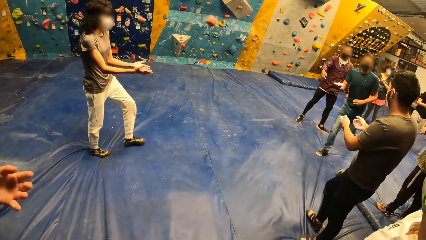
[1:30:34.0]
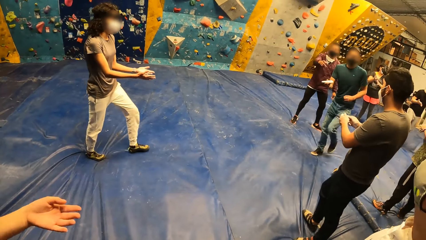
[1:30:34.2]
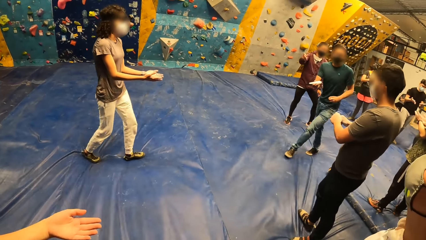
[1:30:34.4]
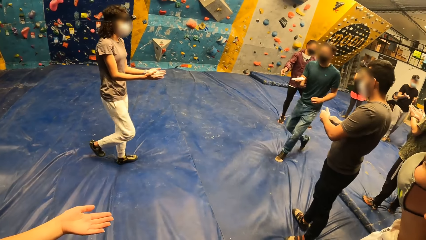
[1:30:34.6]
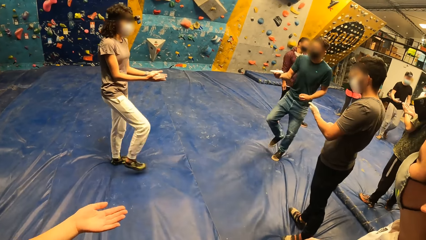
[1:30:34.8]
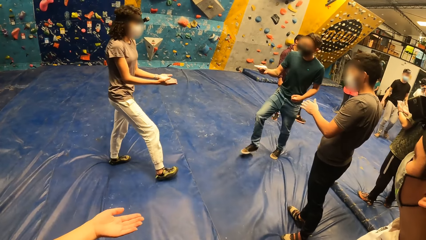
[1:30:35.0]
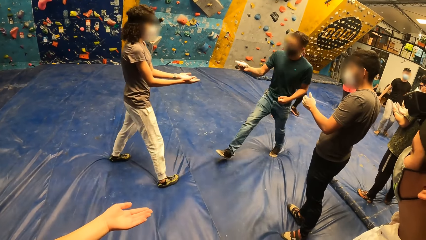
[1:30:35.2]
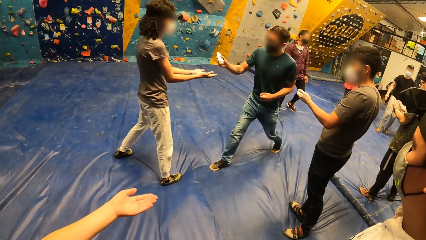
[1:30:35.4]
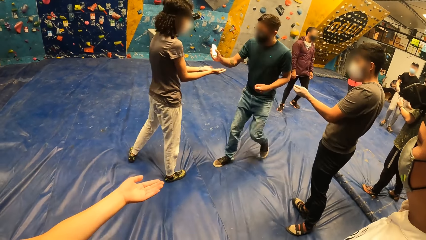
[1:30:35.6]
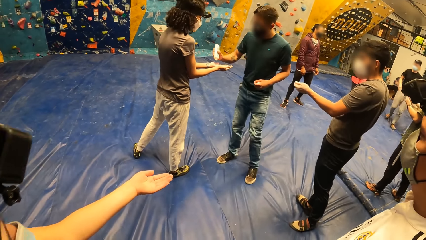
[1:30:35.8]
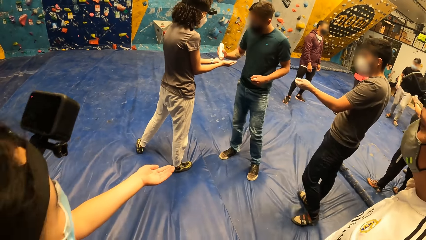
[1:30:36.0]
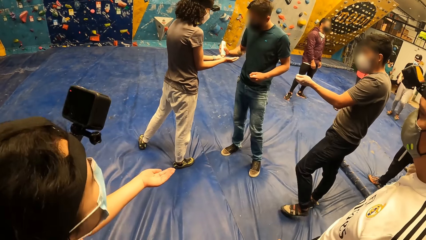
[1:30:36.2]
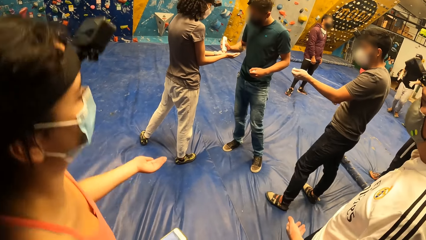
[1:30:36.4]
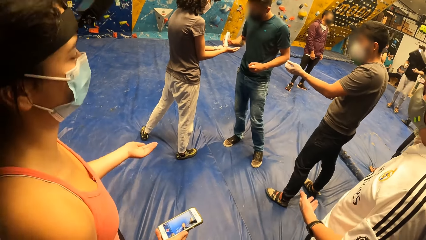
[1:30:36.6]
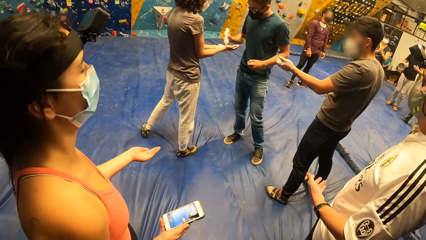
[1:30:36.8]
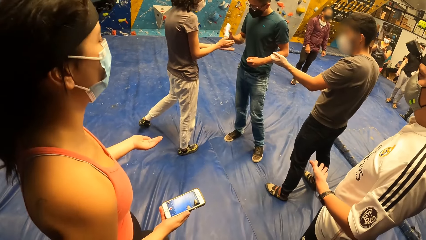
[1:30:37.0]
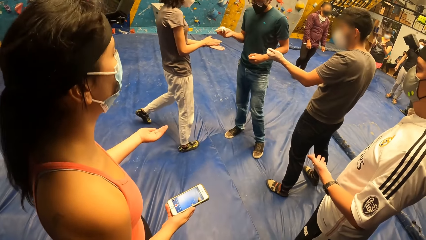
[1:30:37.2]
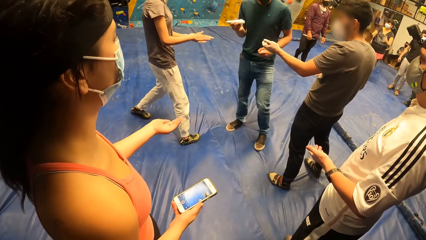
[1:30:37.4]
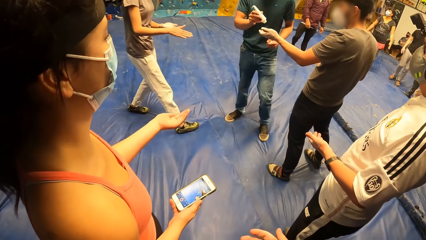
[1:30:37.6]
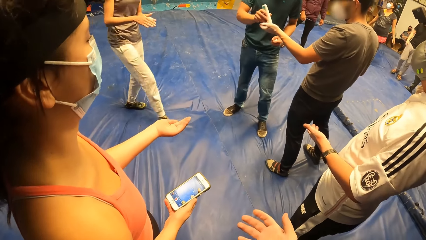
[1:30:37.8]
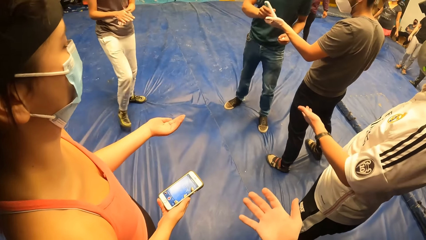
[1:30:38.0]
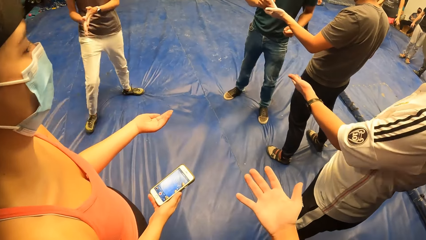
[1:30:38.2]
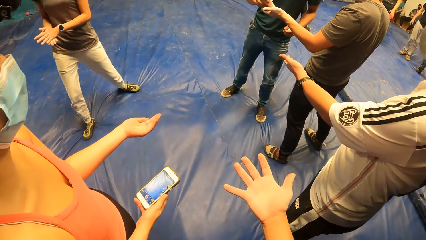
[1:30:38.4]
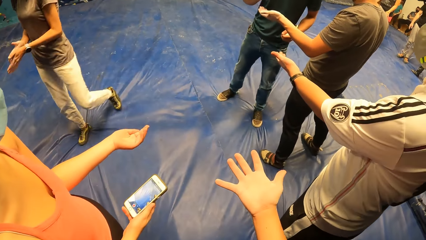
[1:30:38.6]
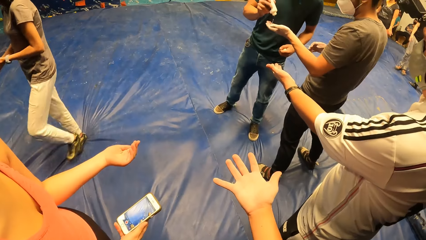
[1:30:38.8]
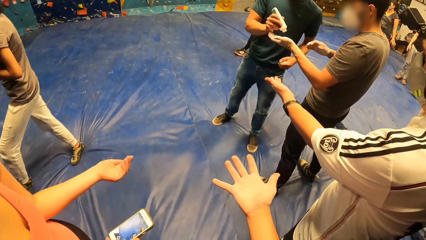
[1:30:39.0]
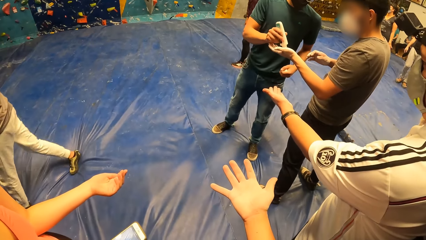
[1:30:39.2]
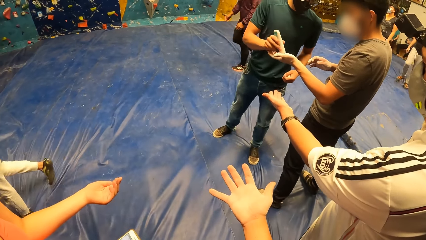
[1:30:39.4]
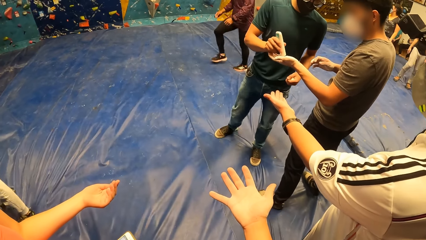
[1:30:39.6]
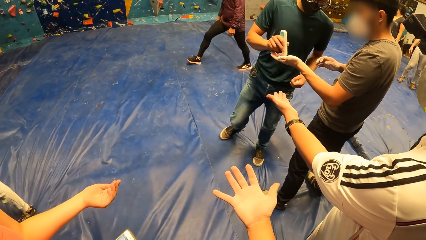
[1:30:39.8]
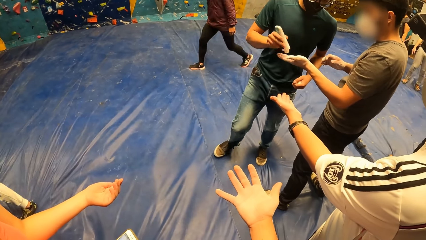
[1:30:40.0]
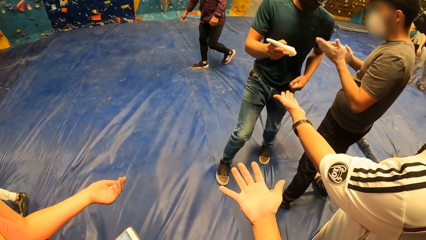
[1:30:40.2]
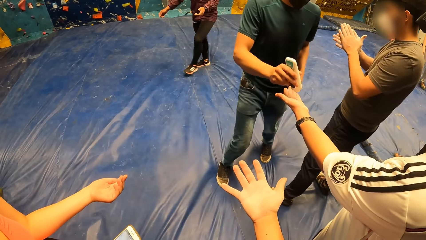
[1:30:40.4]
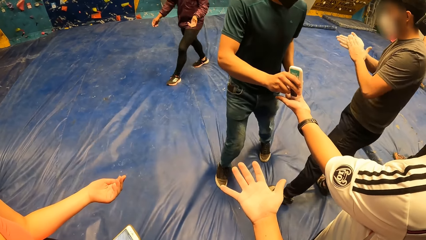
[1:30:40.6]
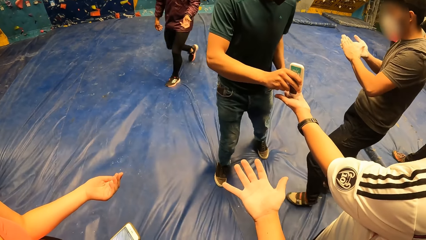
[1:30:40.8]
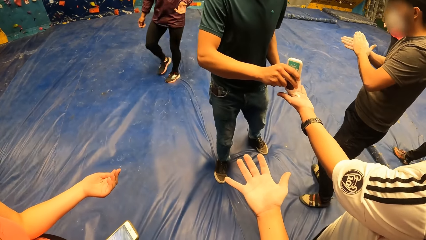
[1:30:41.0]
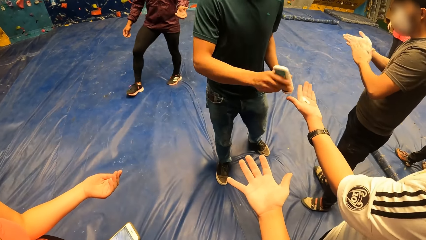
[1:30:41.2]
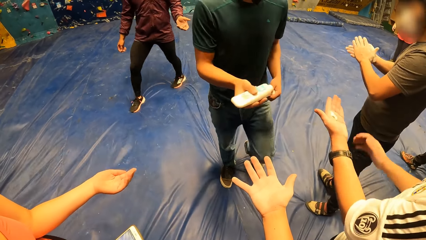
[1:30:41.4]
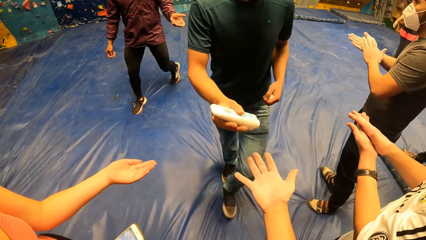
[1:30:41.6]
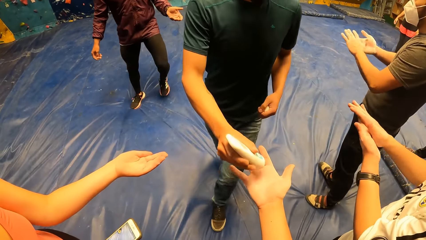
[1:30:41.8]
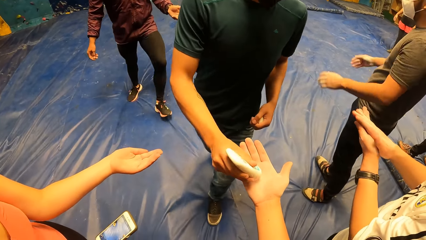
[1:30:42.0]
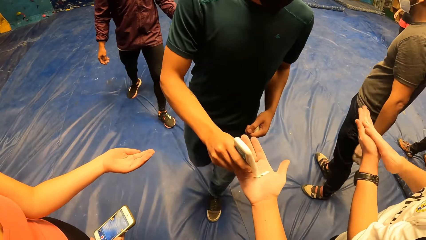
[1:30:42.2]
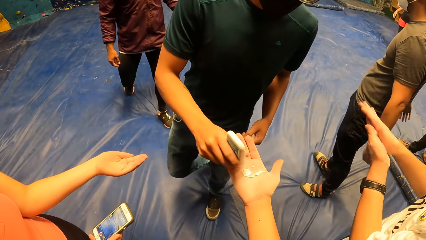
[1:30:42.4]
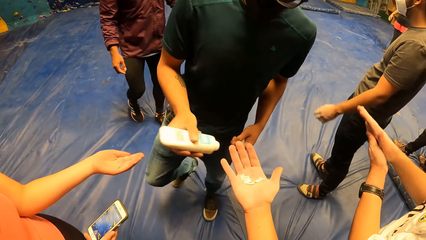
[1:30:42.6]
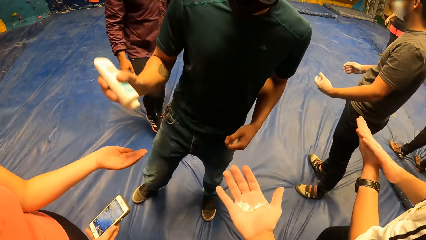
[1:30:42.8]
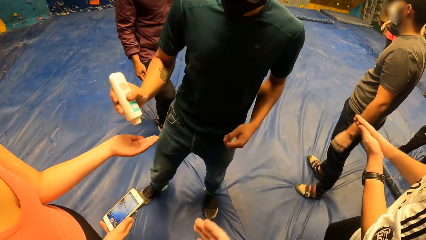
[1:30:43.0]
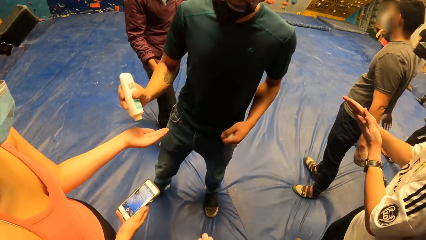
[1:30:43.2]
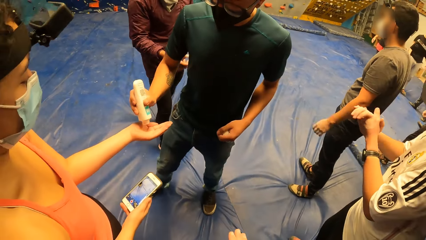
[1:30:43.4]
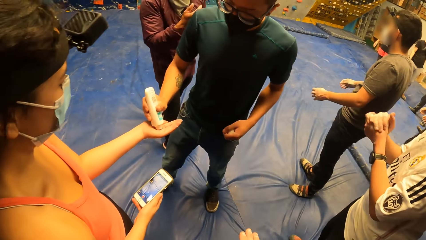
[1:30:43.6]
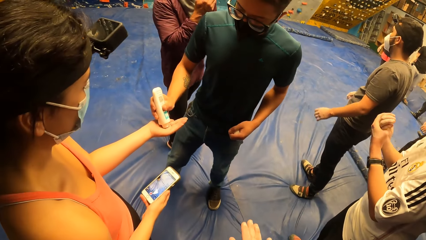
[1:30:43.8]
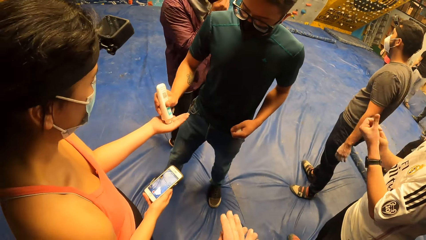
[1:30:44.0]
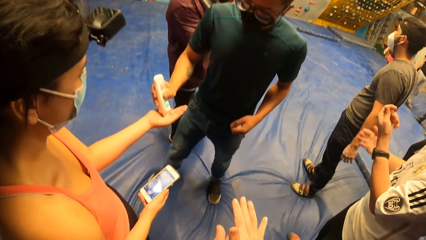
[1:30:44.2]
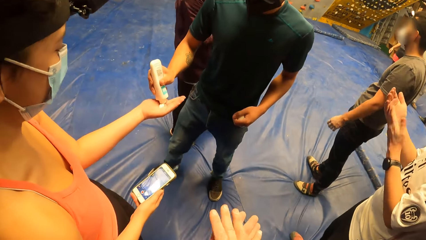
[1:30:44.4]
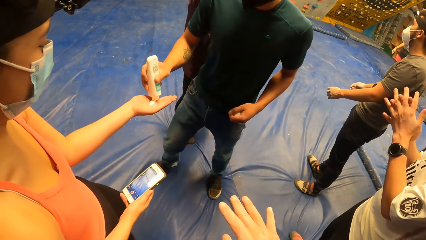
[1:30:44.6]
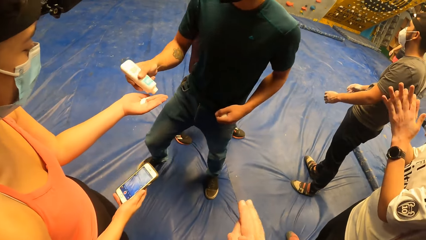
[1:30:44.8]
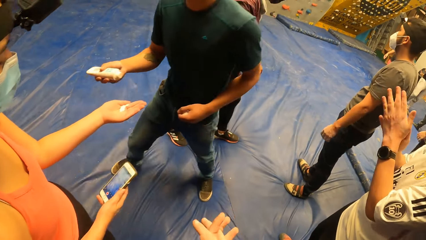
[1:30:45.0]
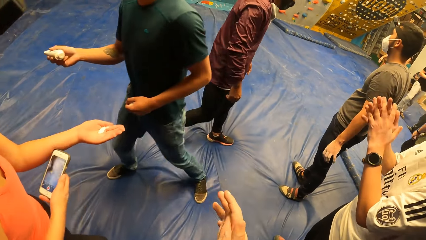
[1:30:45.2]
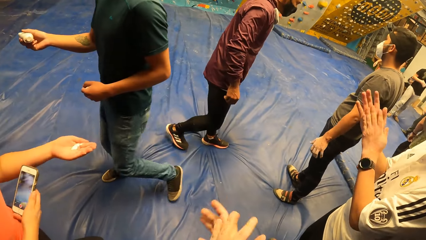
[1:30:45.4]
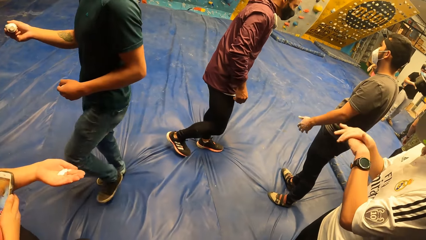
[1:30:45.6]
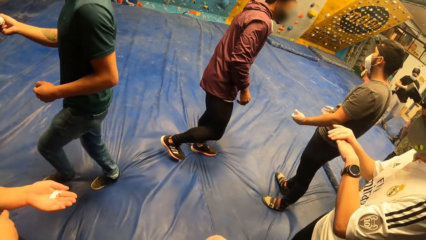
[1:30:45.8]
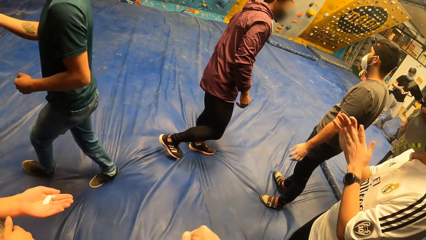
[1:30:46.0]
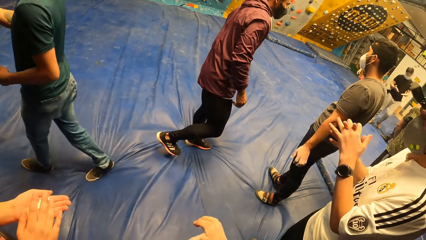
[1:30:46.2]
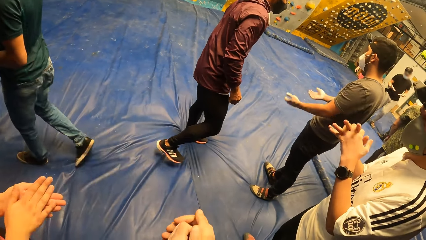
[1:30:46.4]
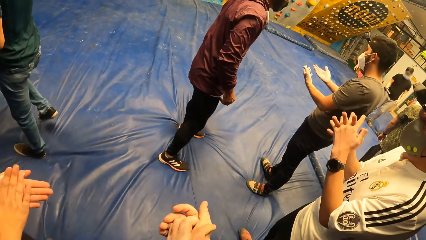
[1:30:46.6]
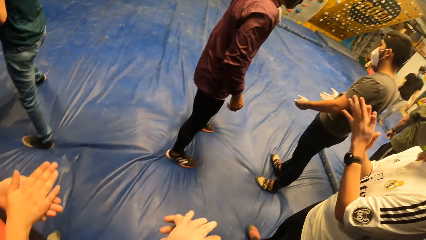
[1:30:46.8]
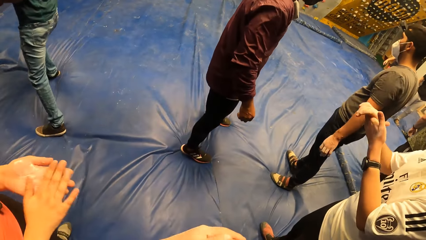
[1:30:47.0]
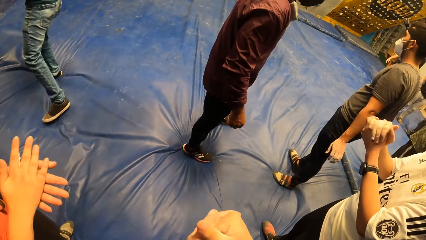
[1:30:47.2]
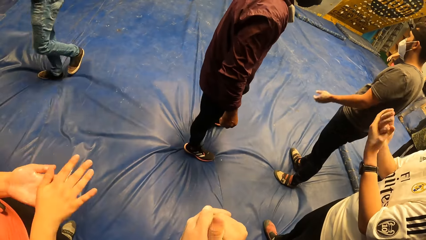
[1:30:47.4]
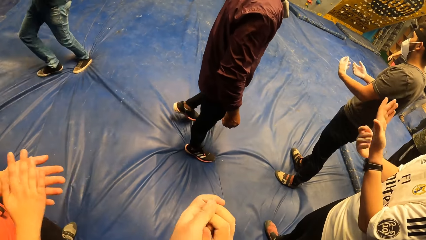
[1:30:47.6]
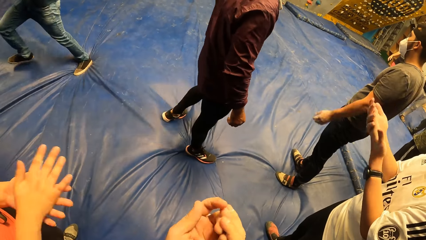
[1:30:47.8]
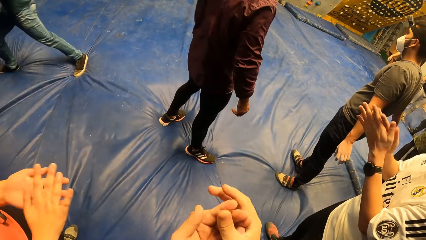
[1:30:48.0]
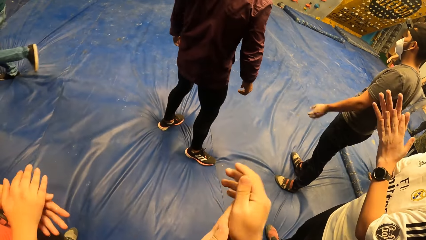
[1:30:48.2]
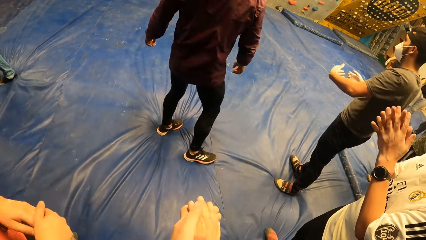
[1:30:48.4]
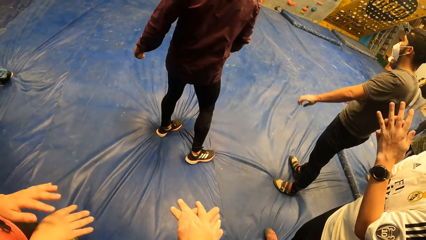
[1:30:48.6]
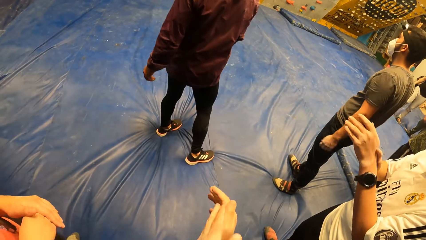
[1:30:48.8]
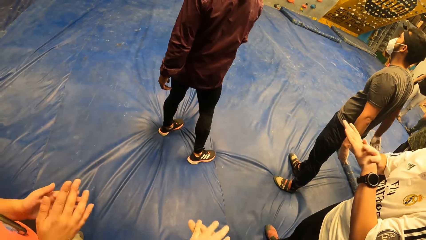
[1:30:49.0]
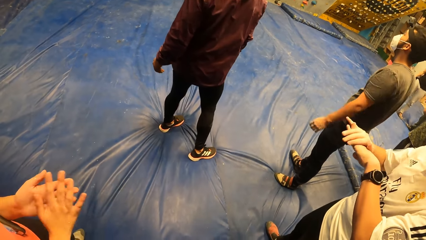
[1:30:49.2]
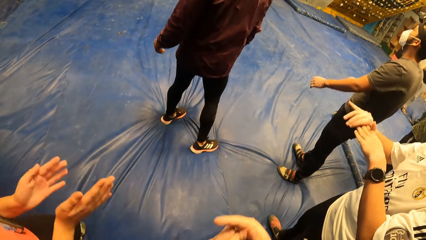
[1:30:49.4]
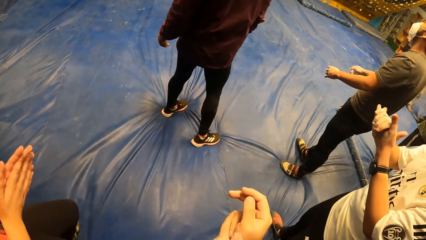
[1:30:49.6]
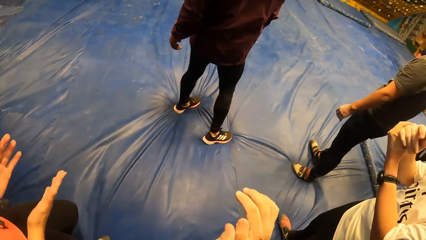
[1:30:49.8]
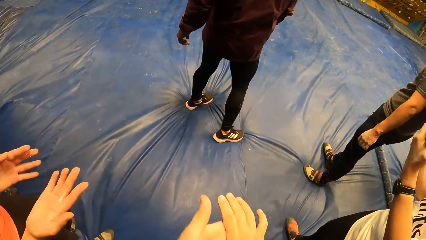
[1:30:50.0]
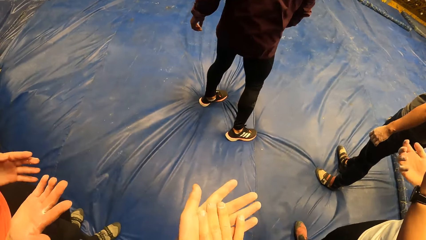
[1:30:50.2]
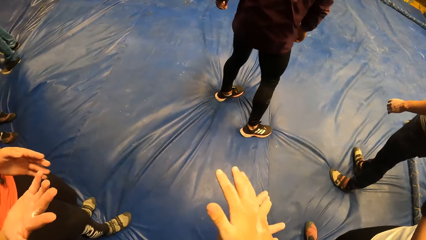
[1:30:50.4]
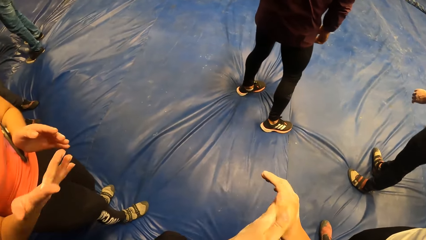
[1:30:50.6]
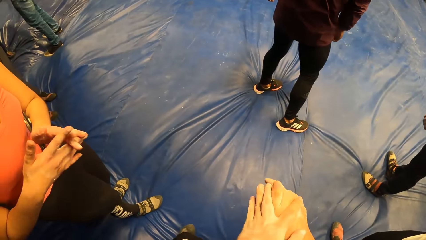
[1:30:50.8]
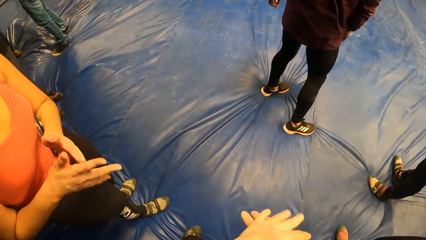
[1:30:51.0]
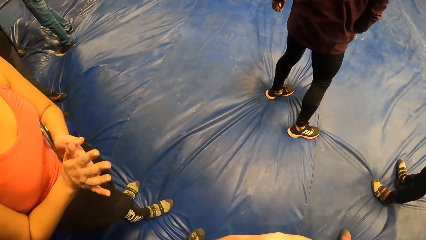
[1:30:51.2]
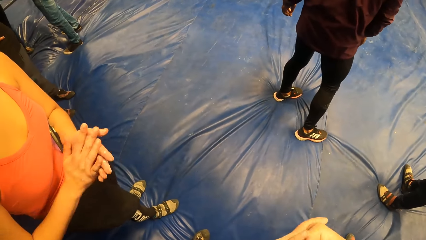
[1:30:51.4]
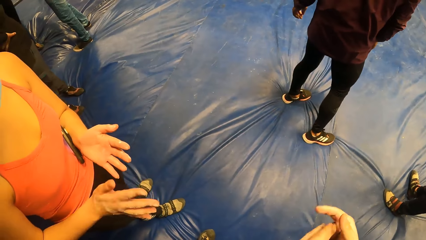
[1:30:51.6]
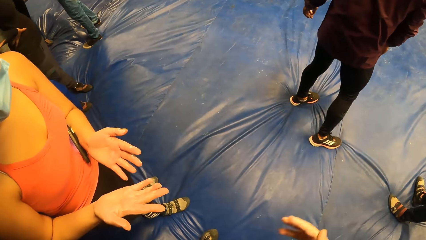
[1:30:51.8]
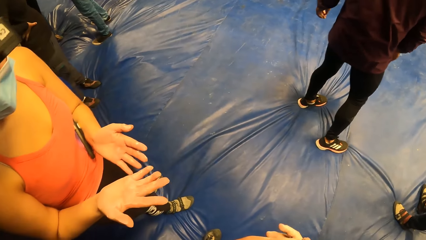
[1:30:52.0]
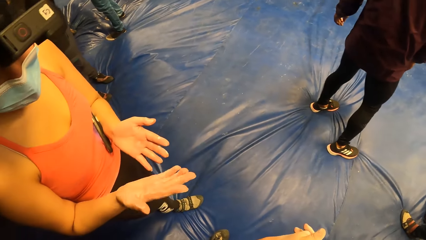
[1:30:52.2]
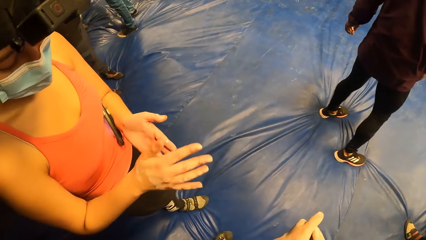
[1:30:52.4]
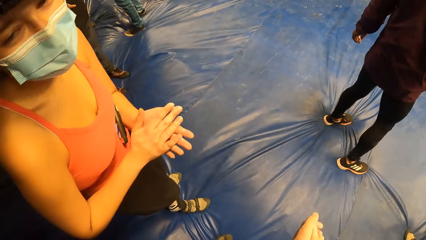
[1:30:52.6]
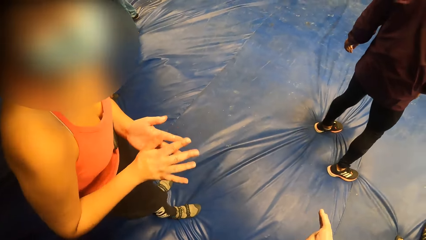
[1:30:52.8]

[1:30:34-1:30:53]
The camera wearer stretches a hand. The instructor presses a cream from a tube into the right hand of the camera wearer with his right hand. The camera wearer rubs the cream against both hands. The instructor presses the cream from the tube into the right hand of a woman. The woman clamps a phone to her chest with her left arm. The woman rubs the cream against both hands. The camera wearer rubs their hands.
